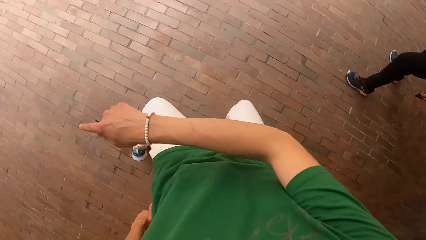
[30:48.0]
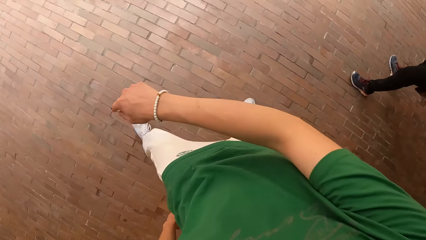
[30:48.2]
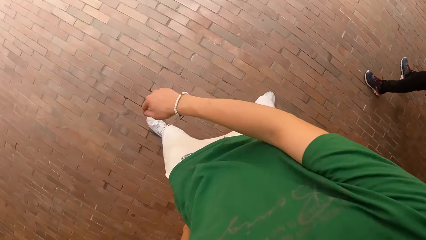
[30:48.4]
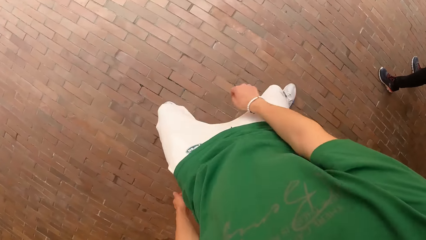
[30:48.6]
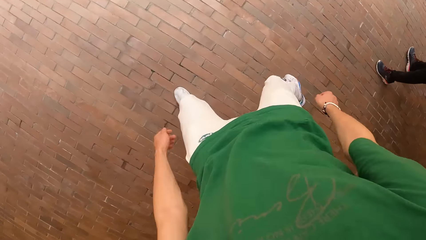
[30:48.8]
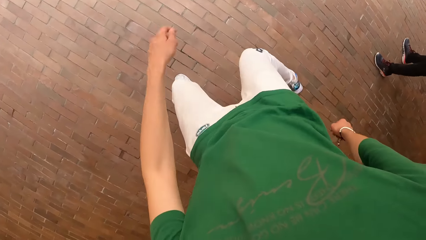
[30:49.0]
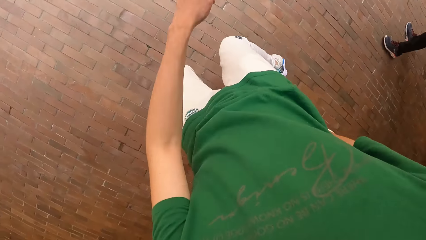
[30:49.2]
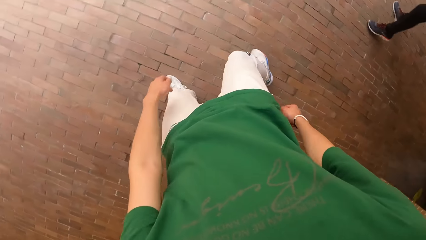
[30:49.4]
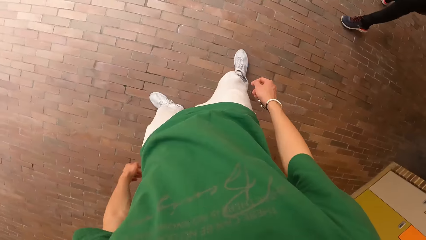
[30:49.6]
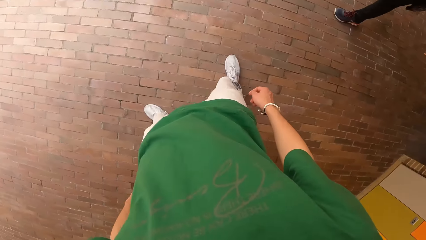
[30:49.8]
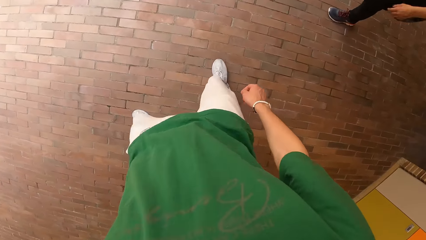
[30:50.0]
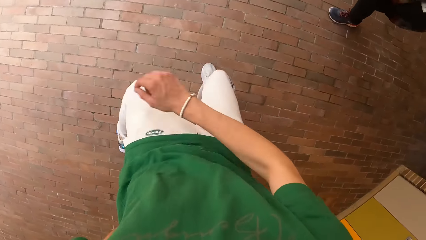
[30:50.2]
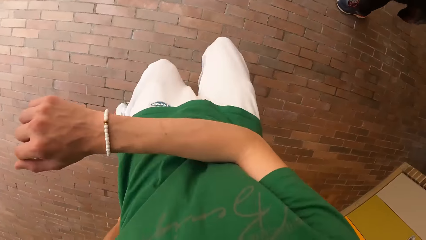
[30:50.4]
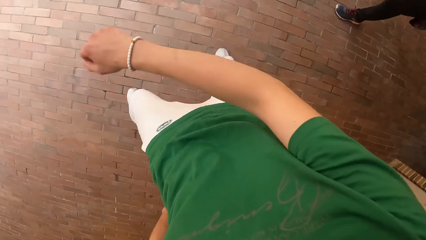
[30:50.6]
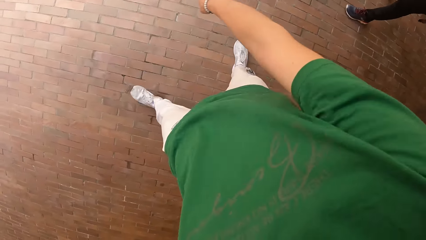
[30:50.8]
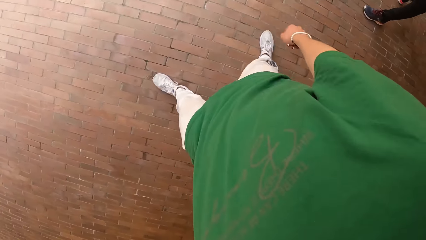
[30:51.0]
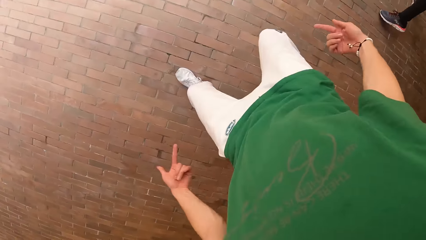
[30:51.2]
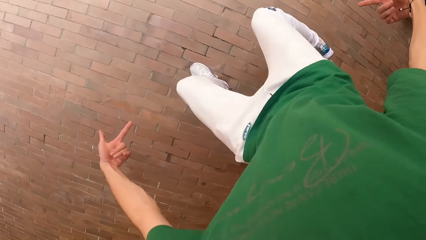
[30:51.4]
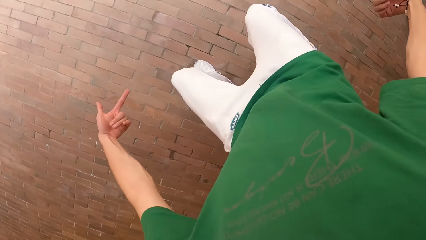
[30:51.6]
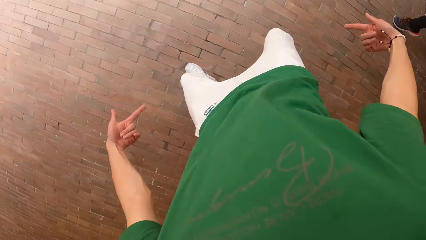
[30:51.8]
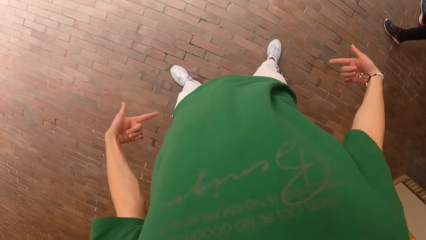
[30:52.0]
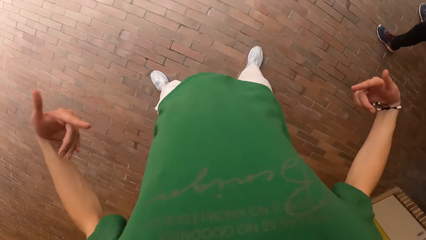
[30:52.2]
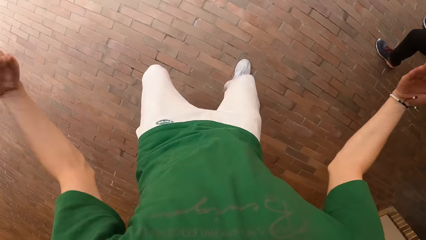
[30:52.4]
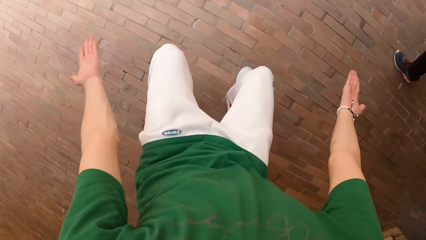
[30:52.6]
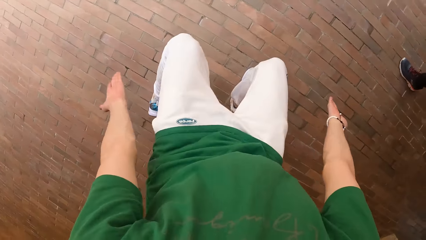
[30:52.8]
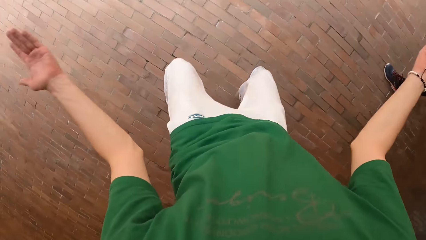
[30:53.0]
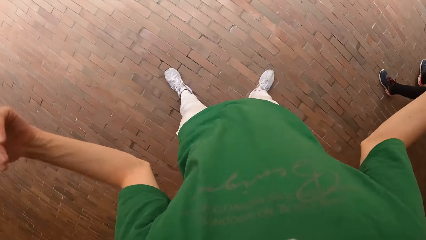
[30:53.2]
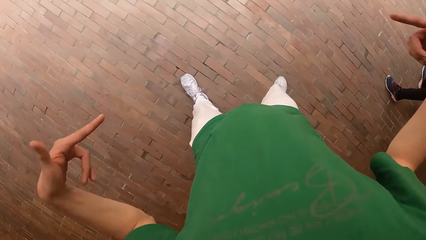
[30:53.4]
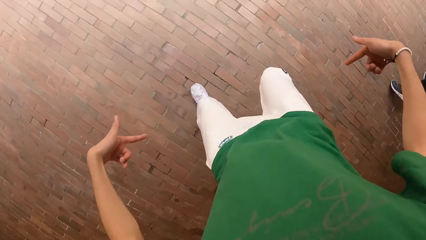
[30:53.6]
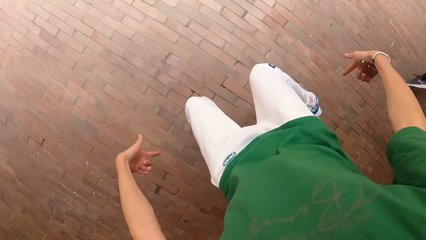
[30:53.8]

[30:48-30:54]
The camera wearer dances.

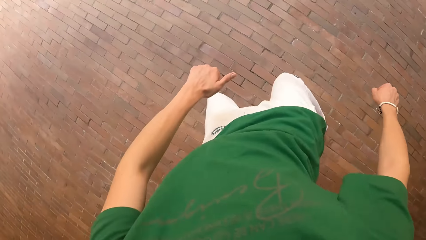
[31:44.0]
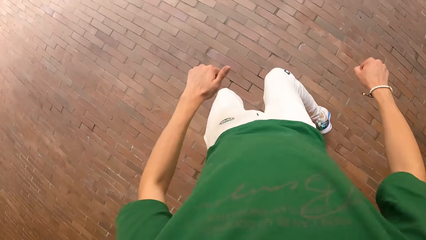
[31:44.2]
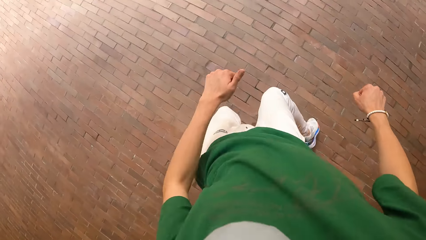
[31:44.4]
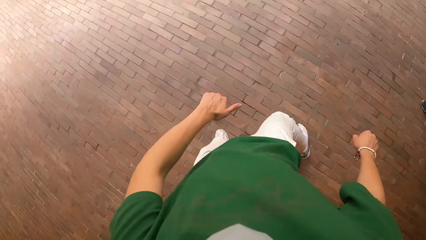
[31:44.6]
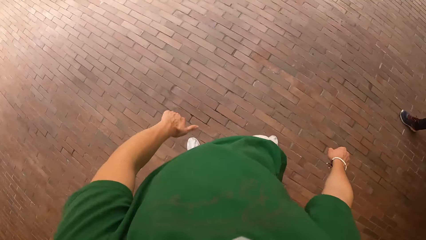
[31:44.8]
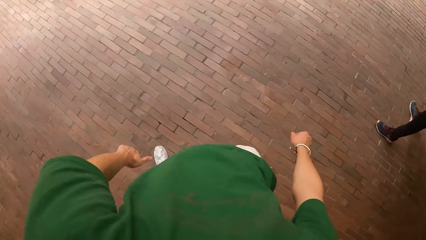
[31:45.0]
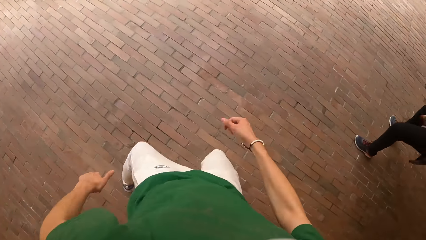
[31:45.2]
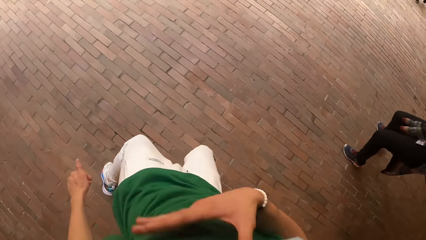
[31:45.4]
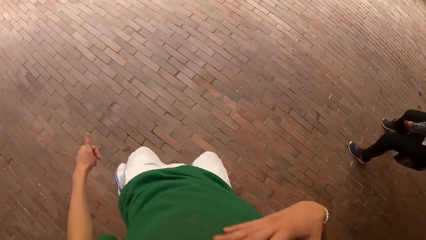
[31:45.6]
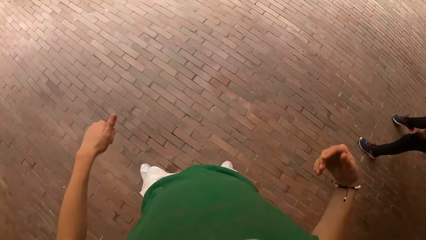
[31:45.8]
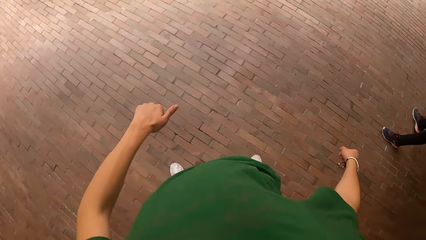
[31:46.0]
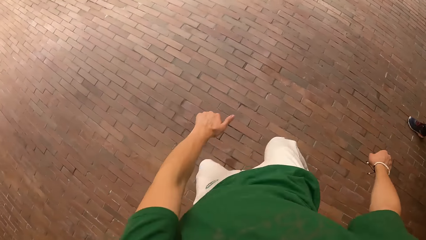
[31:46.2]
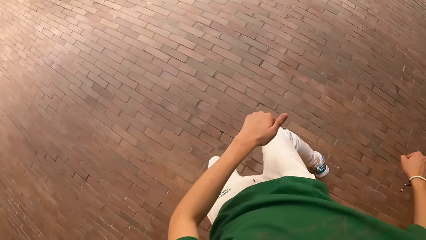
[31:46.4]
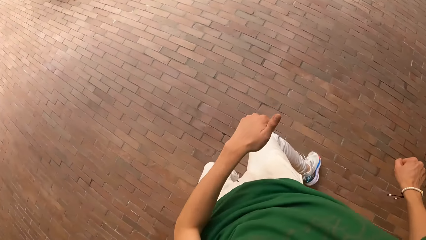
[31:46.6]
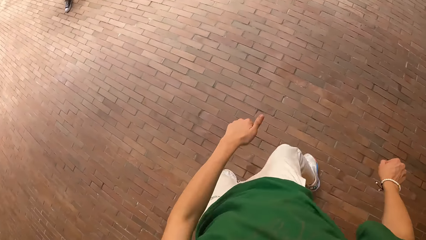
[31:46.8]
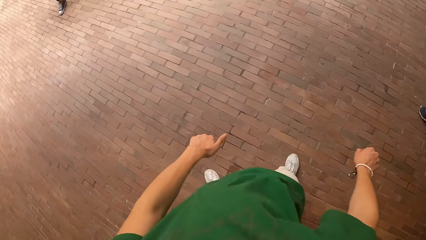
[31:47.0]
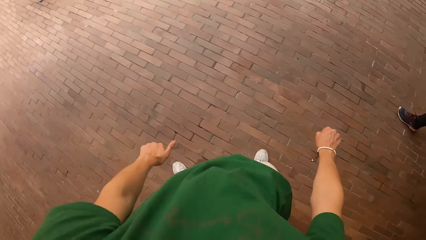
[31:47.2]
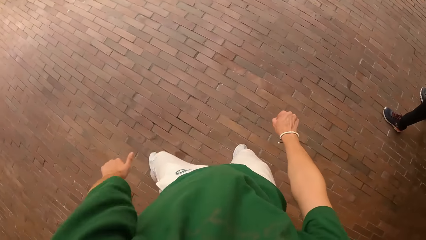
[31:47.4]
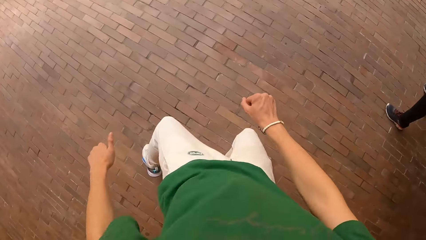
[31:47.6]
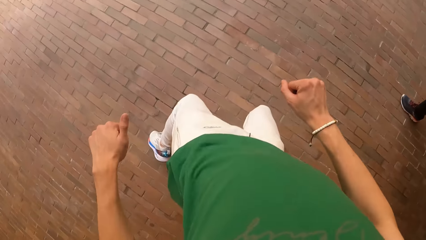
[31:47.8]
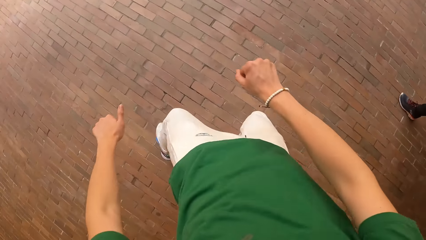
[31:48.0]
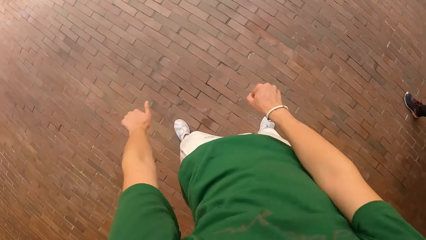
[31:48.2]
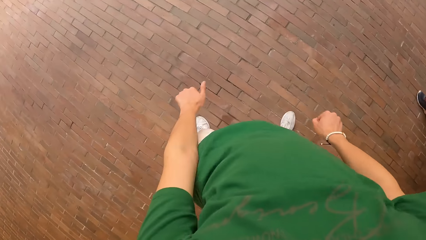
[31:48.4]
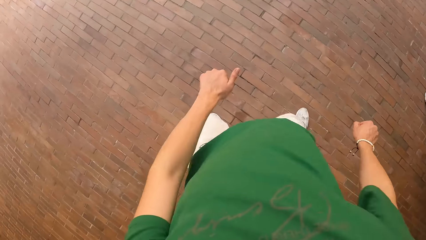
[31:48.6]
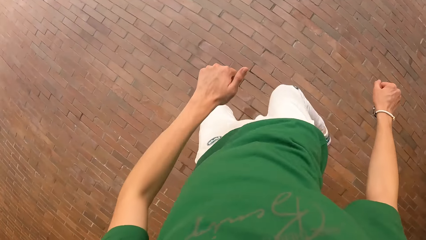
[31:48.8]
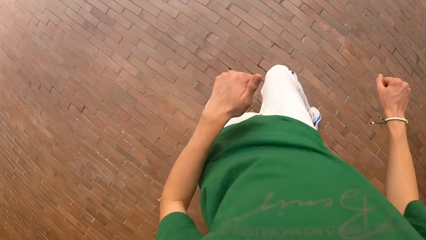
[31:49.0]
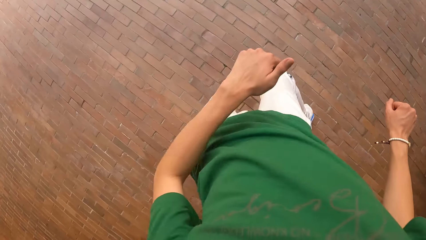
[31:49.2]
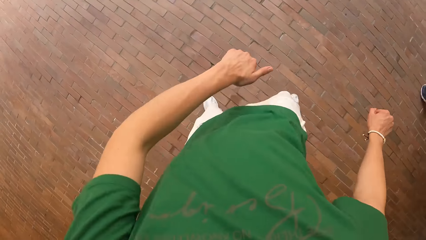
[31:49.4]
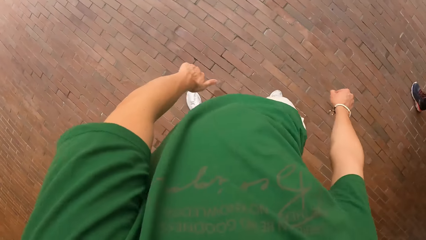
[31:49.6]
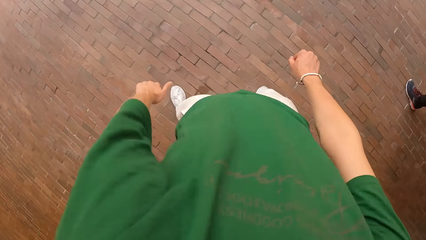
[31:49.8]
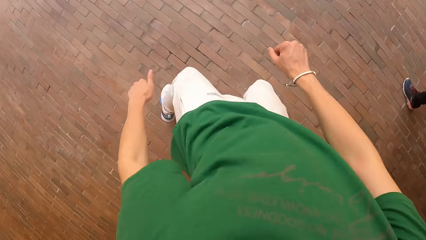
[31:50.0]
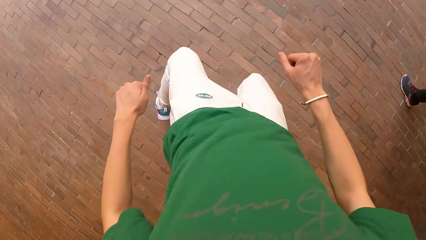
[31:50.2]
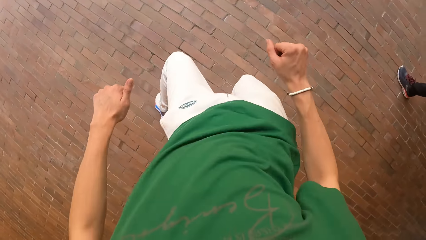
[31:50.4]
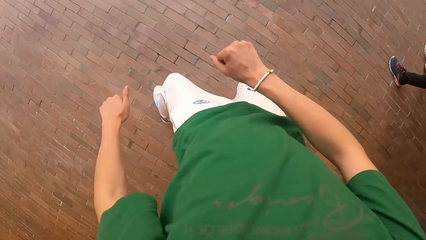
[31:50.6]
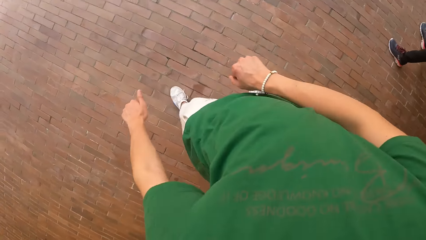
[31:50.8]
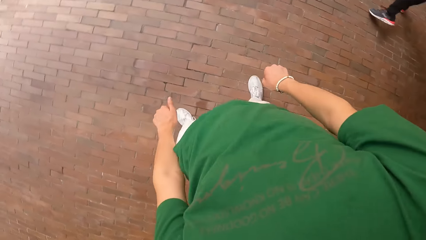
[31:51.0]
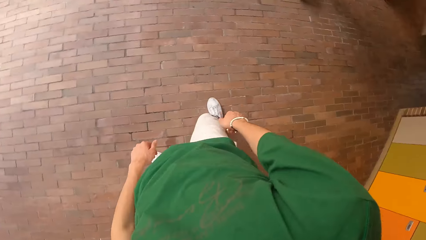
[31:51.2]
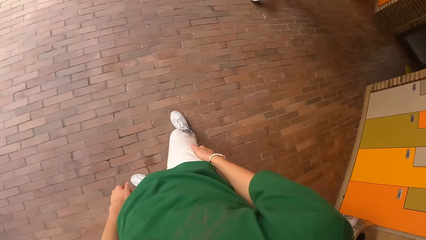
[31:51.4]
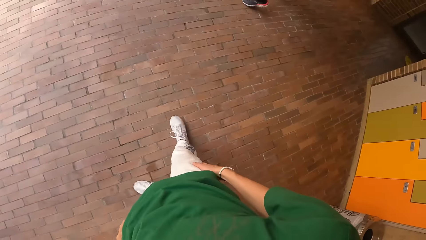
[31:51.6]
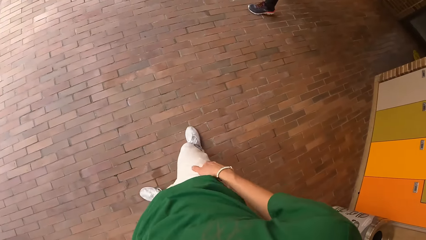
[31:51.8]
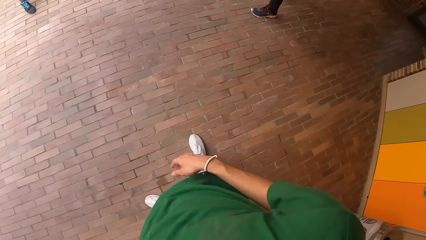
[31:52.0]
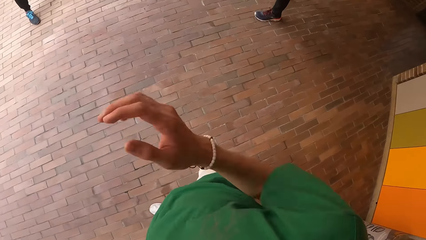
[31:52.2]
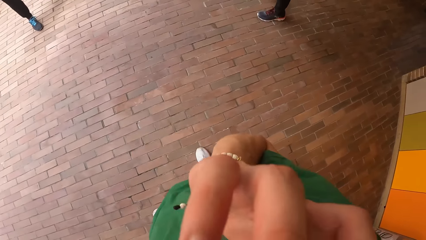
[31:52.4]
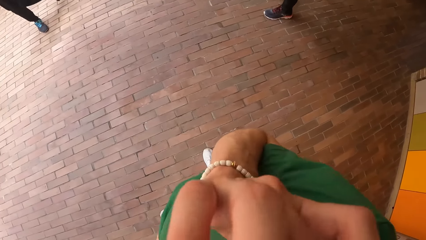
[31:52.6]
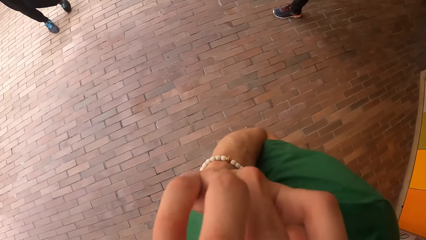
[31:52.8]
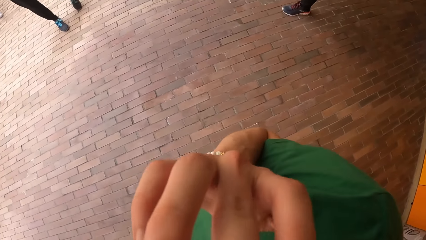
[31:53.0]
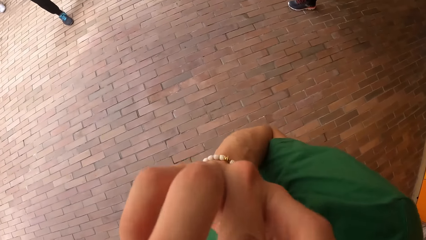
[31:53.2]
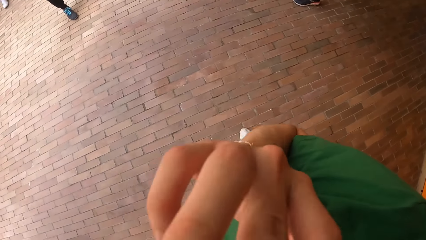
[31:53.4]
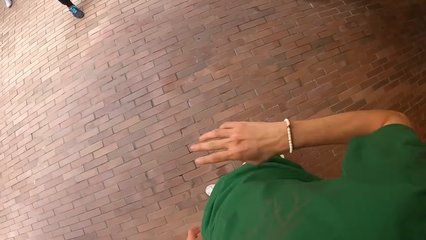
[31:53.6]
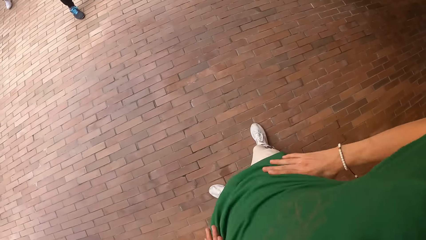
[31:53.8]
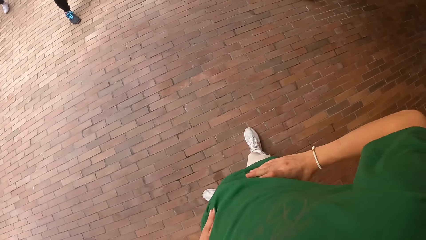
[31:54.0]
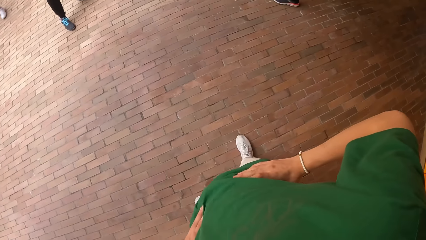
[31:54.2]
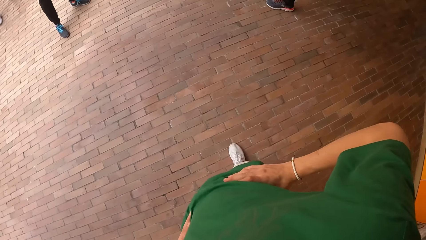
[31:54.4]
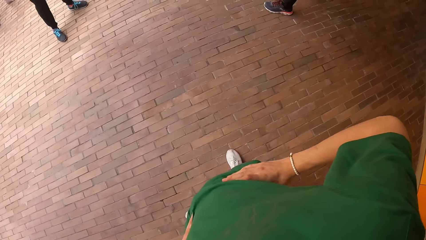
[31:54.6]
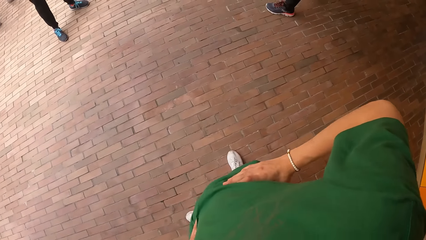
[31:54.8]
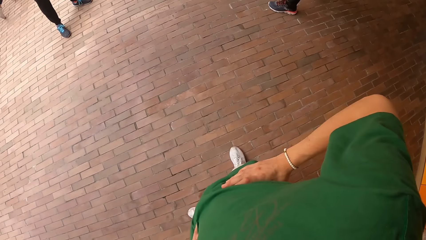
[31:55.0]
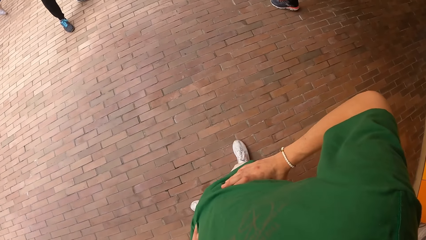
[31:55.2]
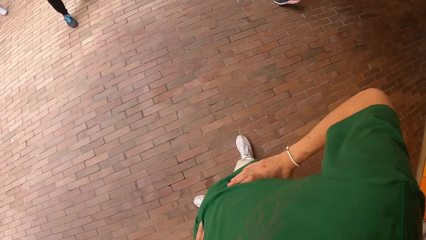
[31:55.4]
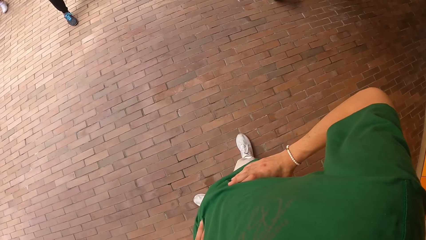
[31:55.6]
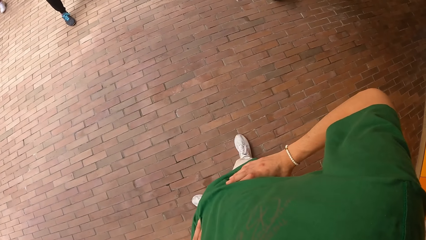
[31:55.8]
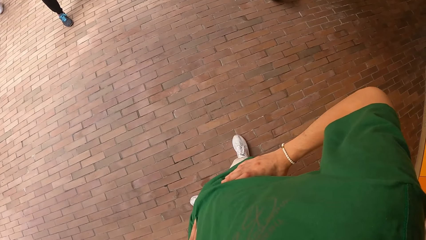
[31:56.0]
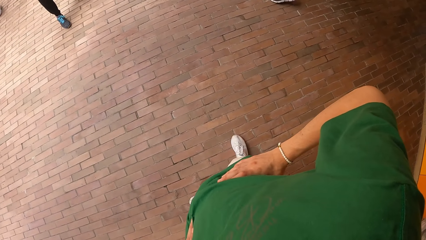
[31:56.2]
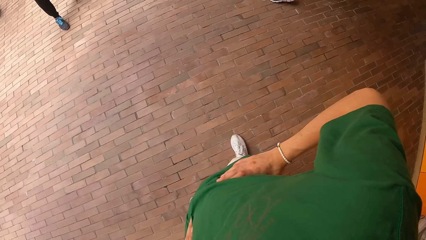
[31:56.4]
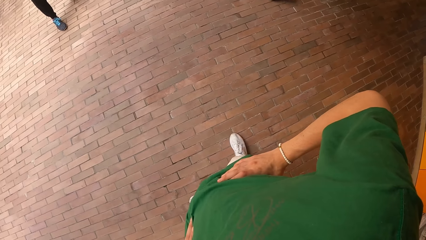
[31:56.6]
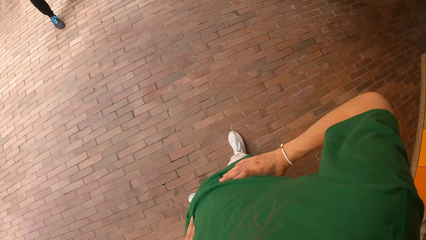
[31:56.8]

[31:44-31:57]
A woman dances. The camera wearer dances. He looks aside and lifts a hand. He touches his face with his right hand. A man moves his legs. The camera wearer holds his waist with both hands.
